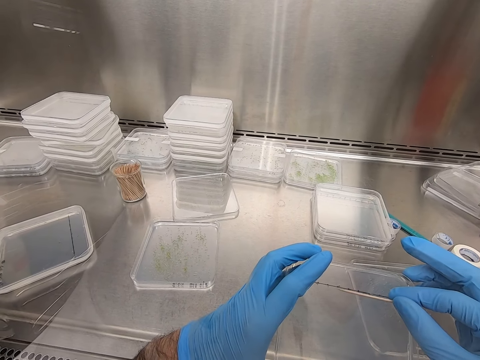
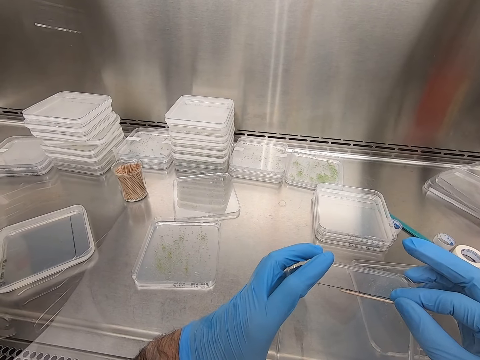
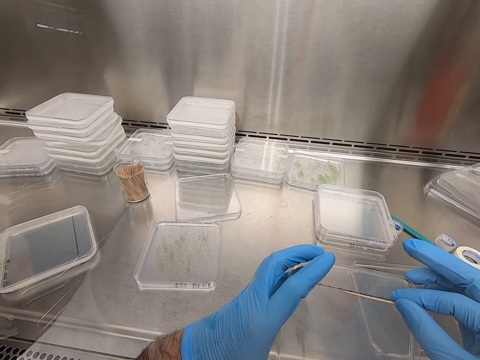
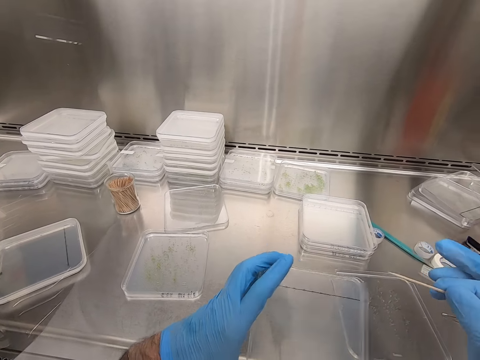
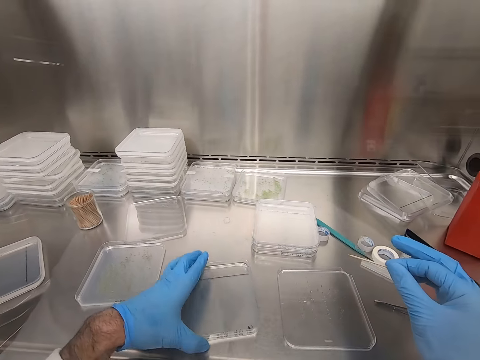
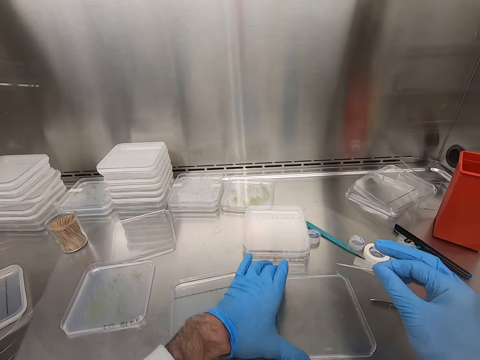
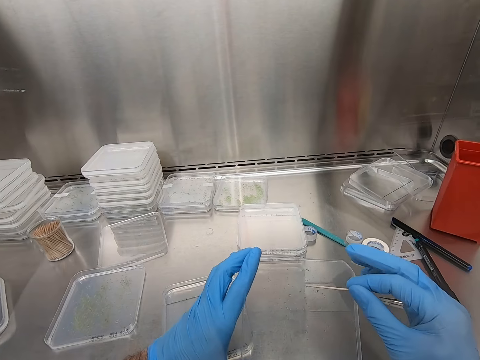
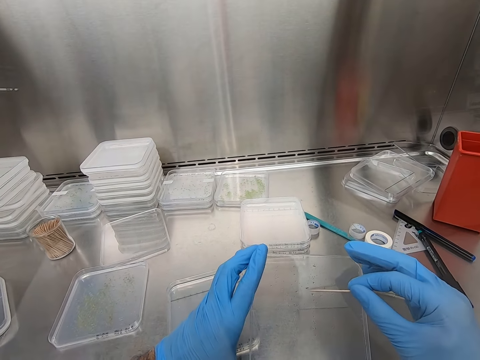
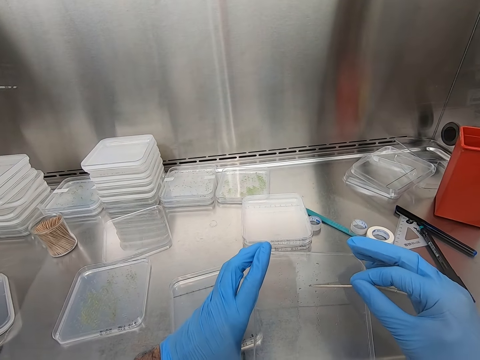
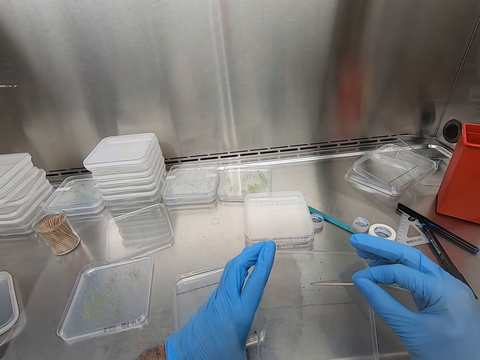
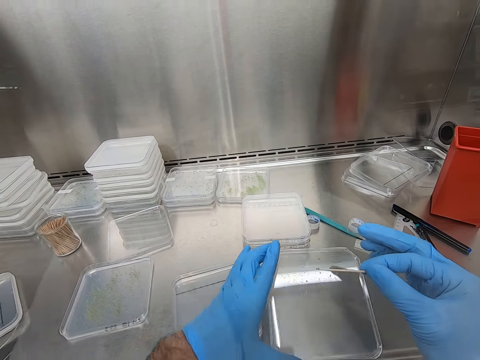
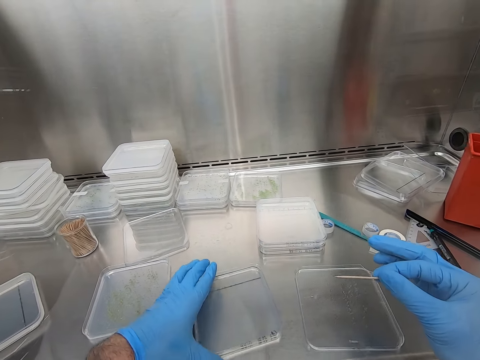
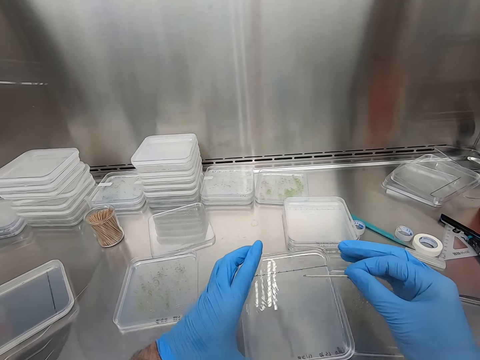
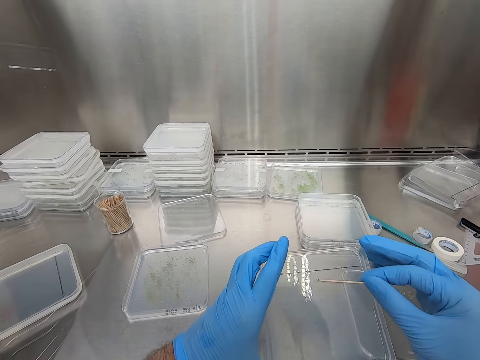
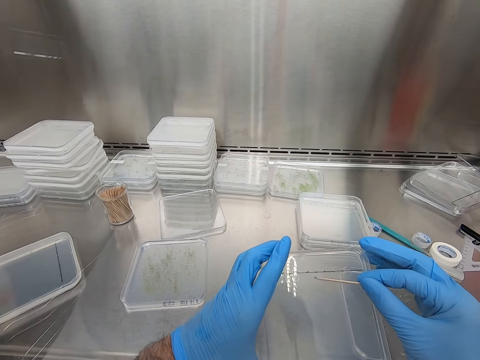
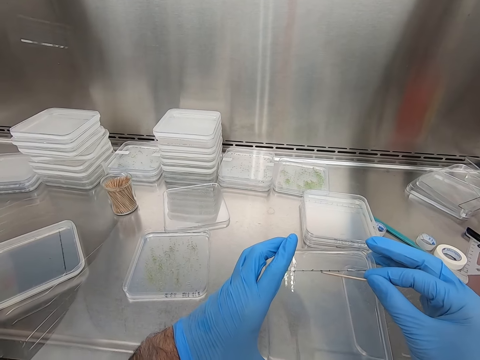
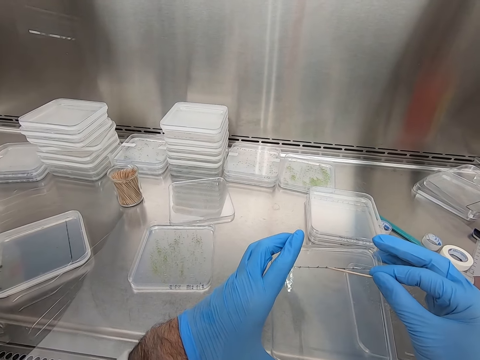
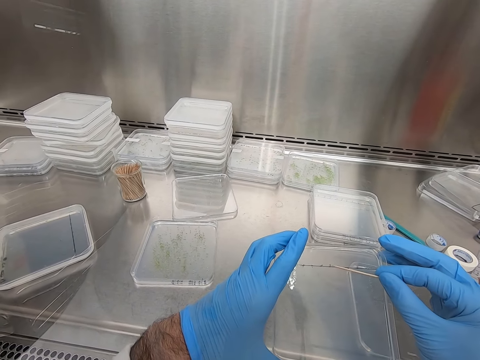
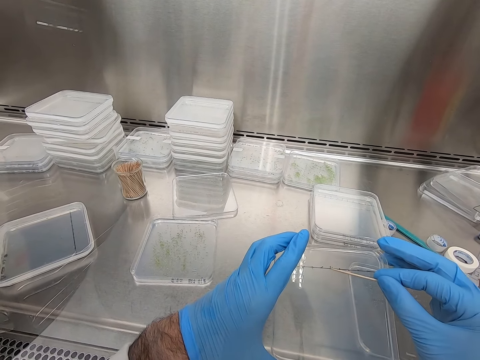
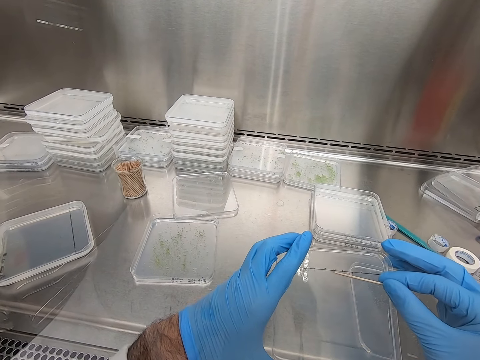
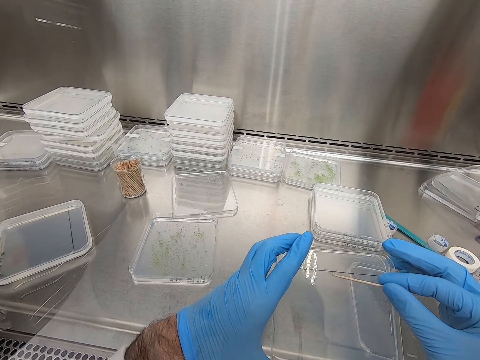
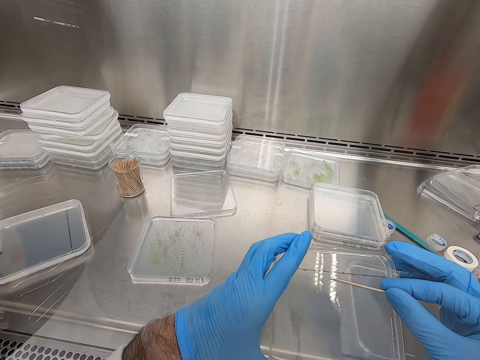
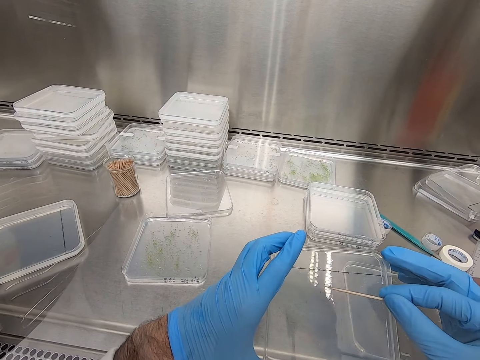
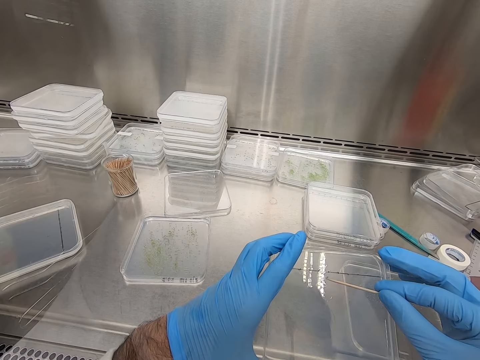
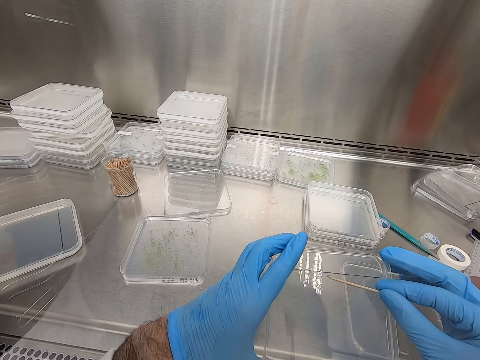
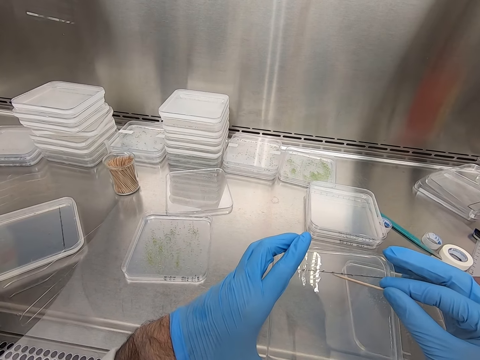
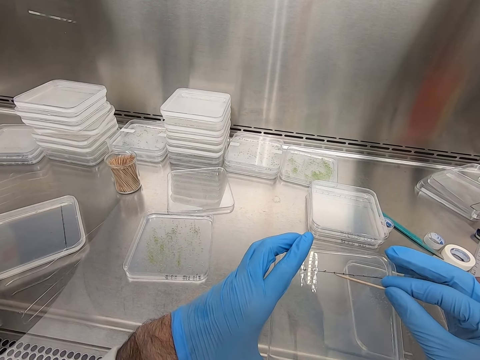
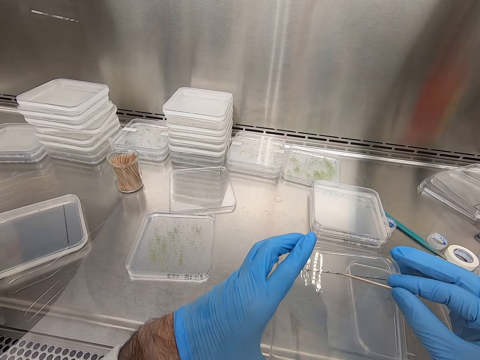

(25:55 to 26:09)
The camera wearer places the container down. They hold the container. They remove something from the container with the toothpick. They put down the container. They hold the specimen with the toothpick. They hold the container. They pick another container. They remove something from the container with the toothpick. They move the specimen in the container.

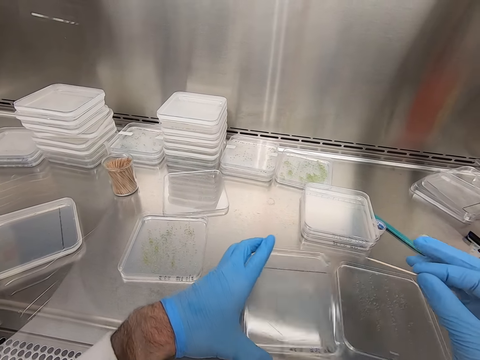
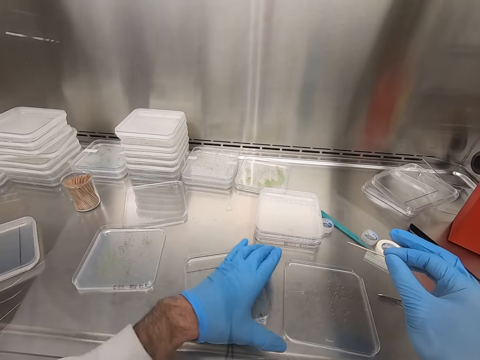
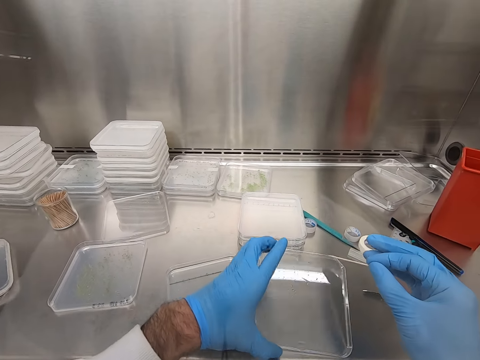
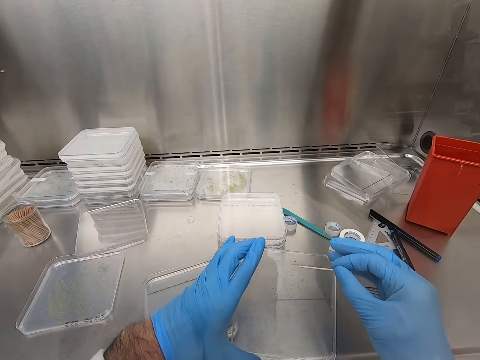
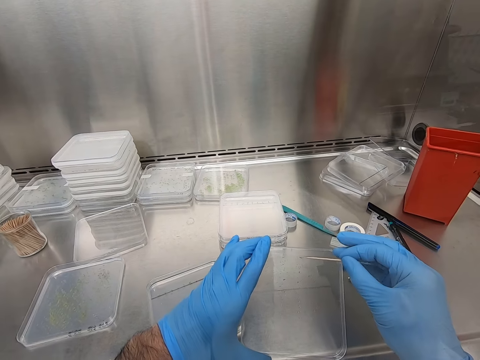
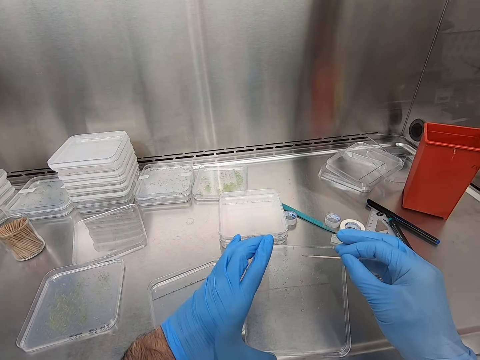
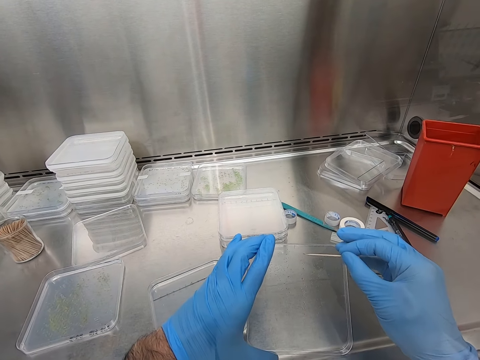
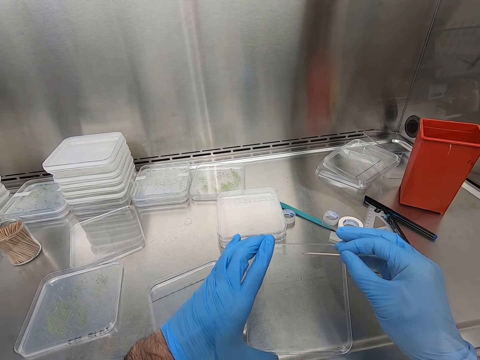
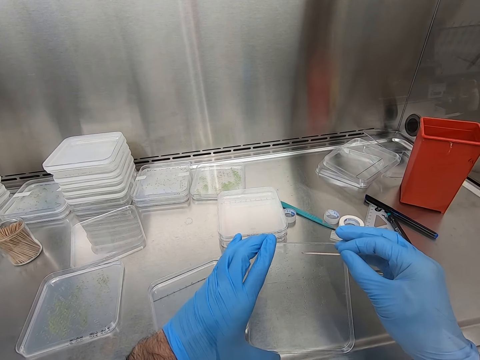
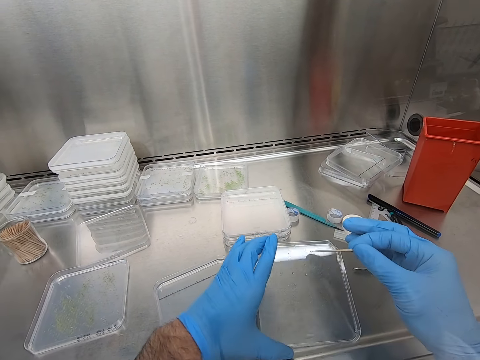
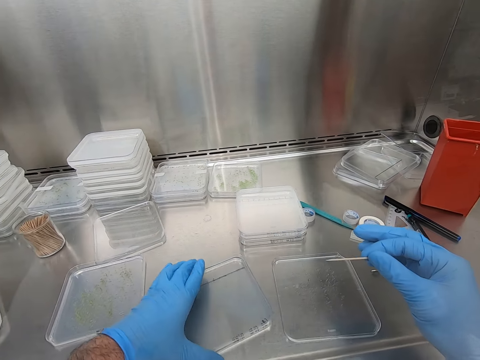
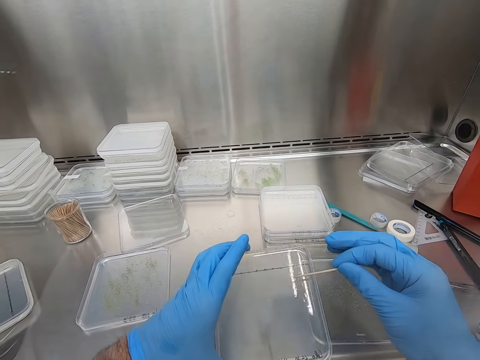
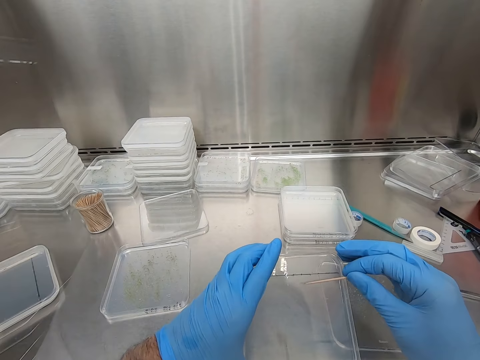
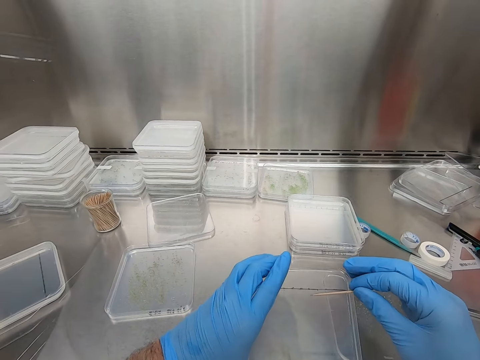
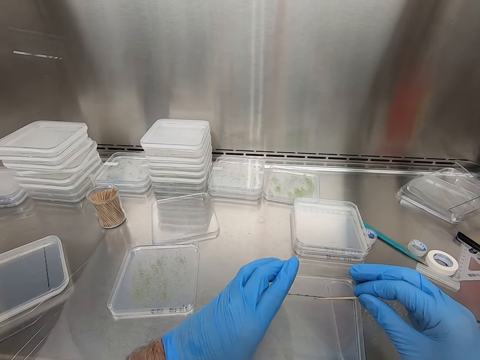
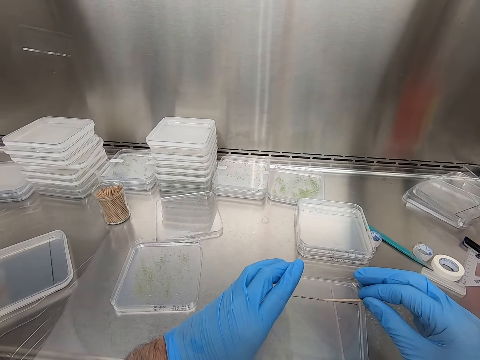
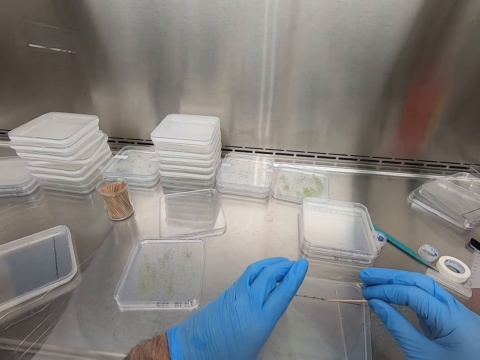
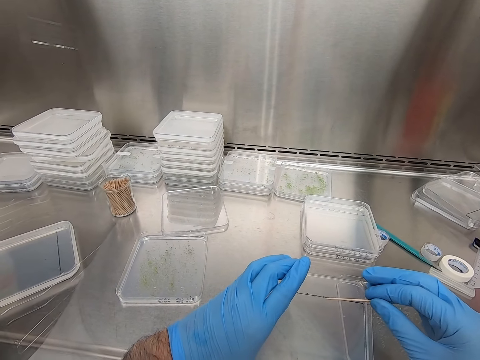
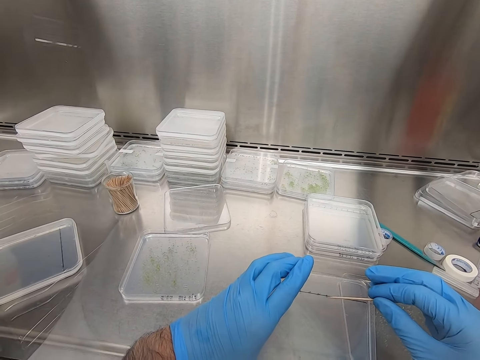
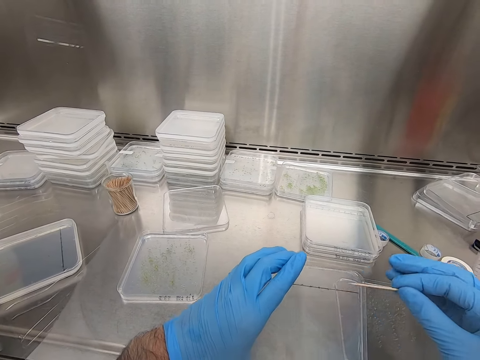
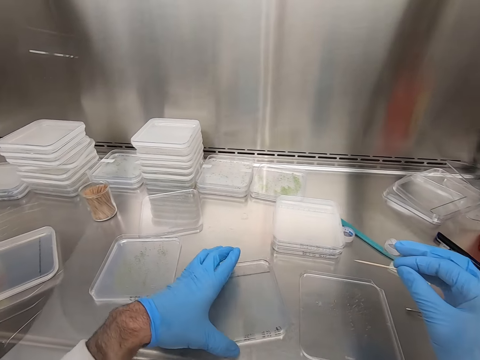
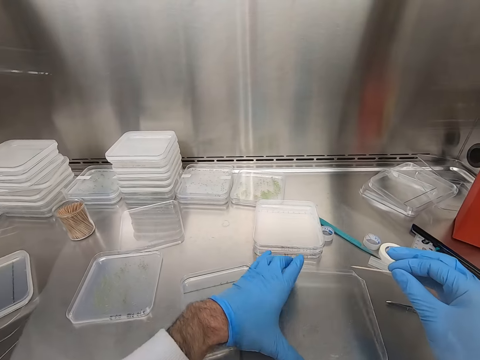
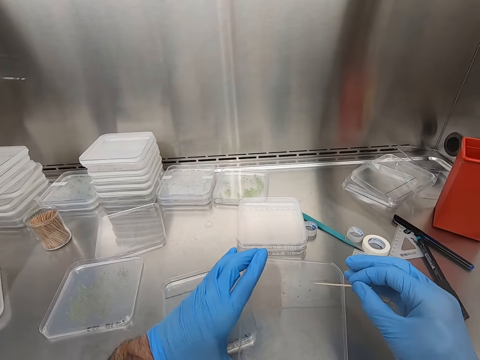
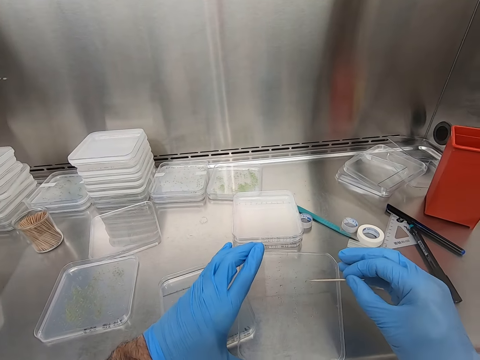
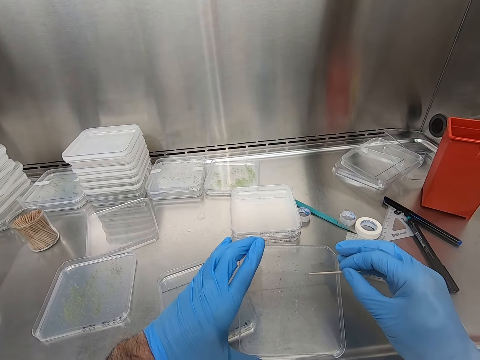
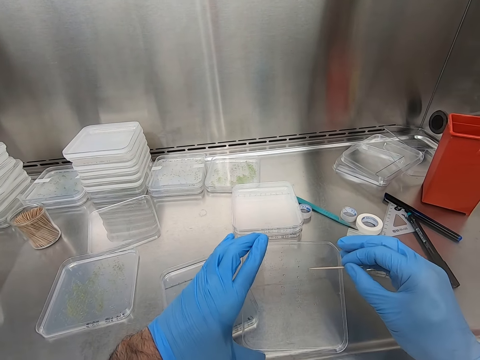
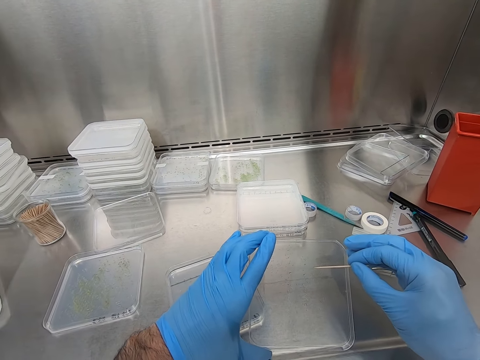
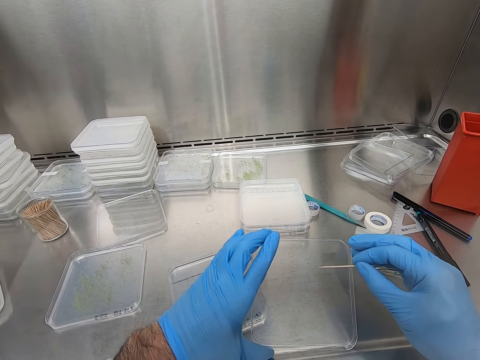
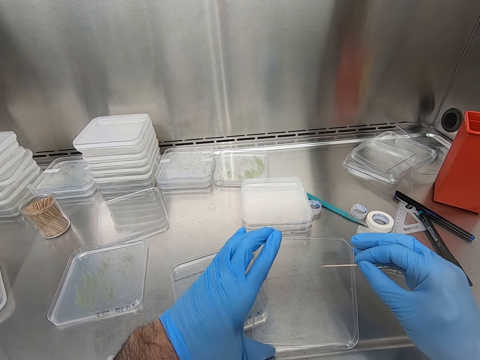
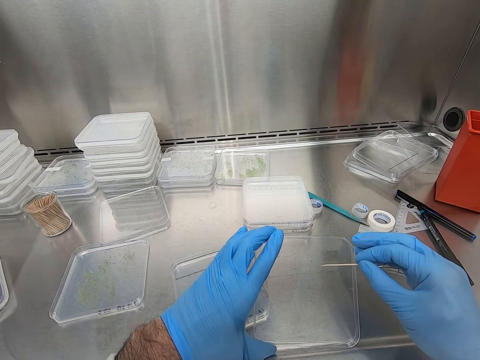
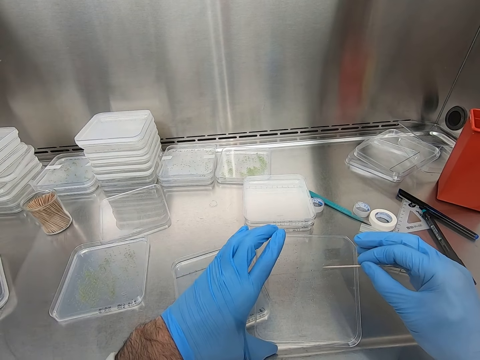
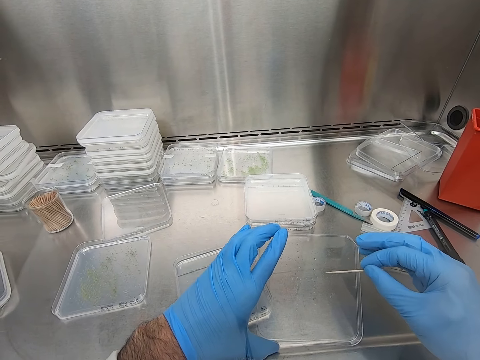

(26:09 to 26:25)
The camera wearer puts down the container. They hold the container. They pick another container. They remove something from the container with the toothpick. They place the container down. They hold the specimen with the toothpick. They pick another container. They hold the container. They remove something from the container with the toothpick. They put the specimen in the container. They place the container down. They hold the container. They pick another container. They remove something from the container with the toothpick. They move the specimen in the container.
